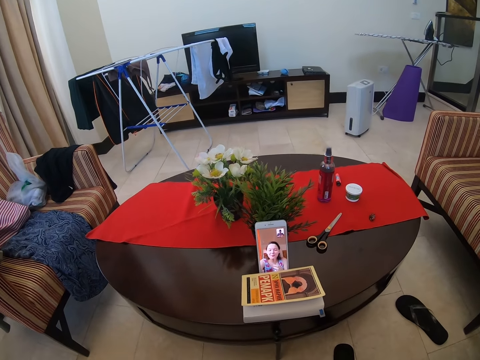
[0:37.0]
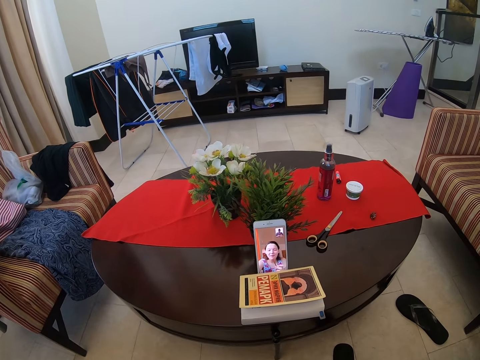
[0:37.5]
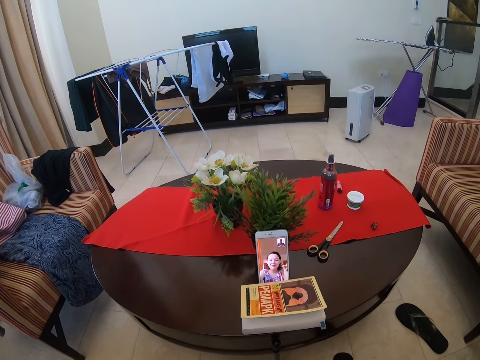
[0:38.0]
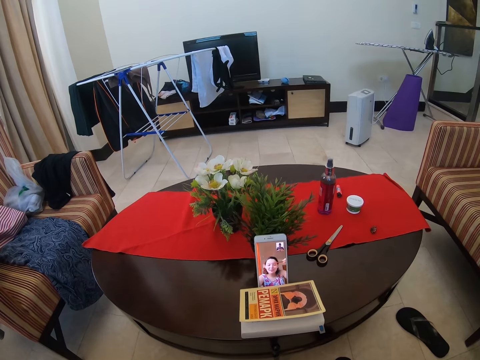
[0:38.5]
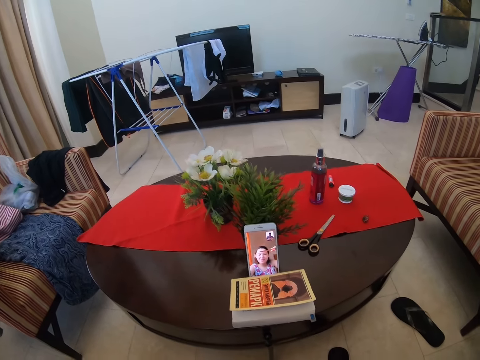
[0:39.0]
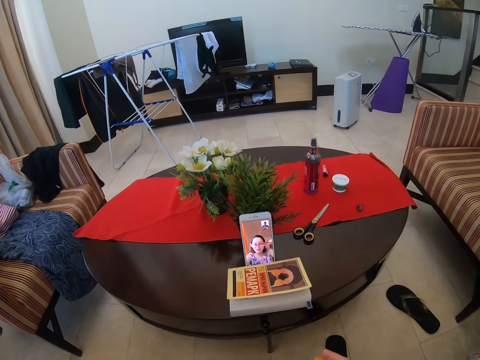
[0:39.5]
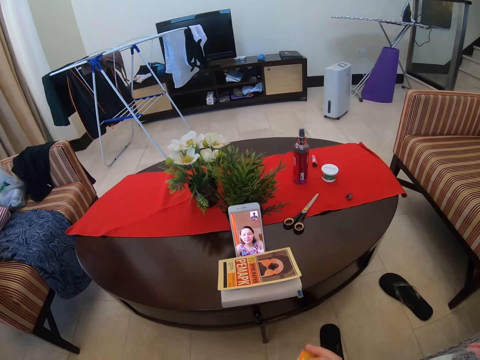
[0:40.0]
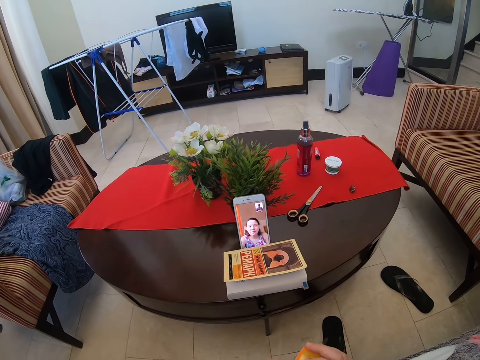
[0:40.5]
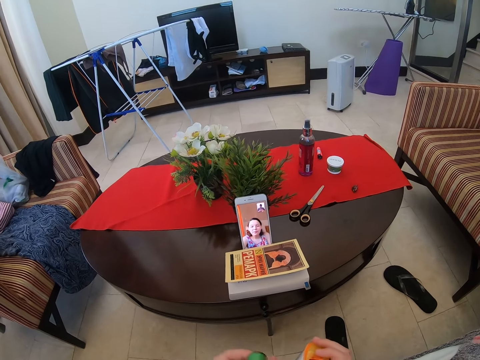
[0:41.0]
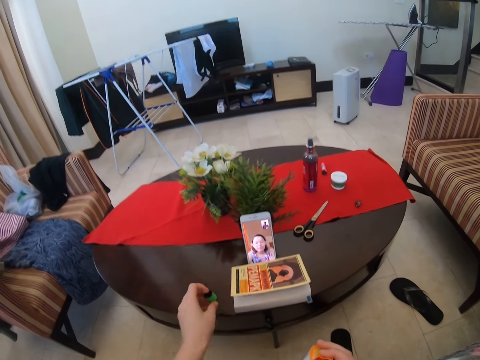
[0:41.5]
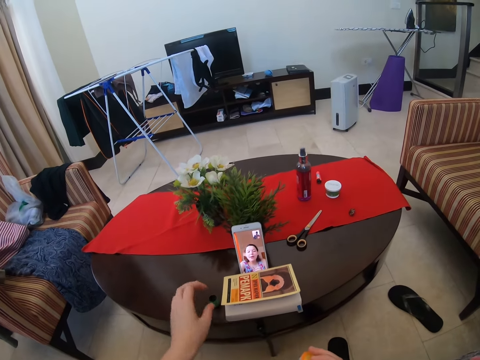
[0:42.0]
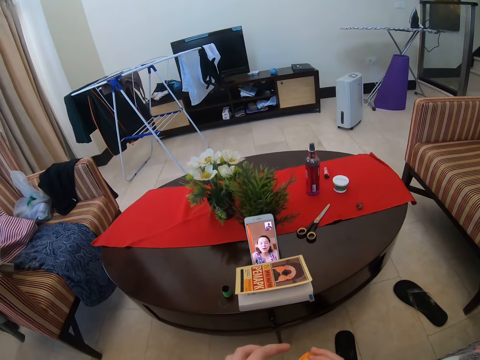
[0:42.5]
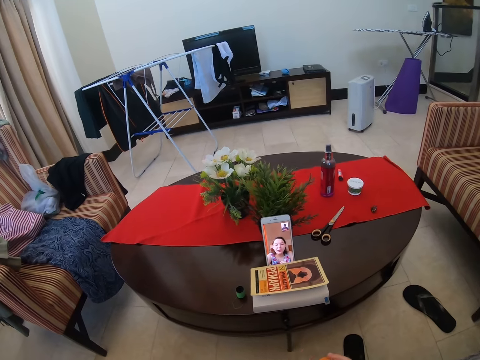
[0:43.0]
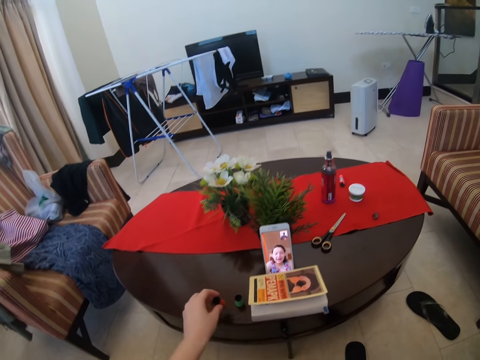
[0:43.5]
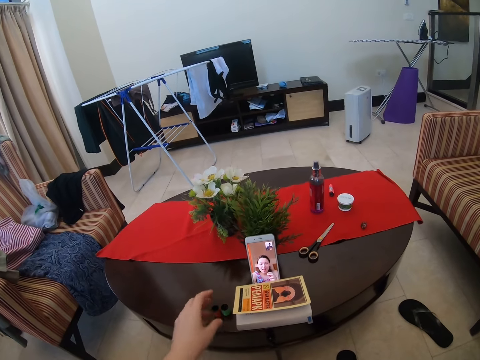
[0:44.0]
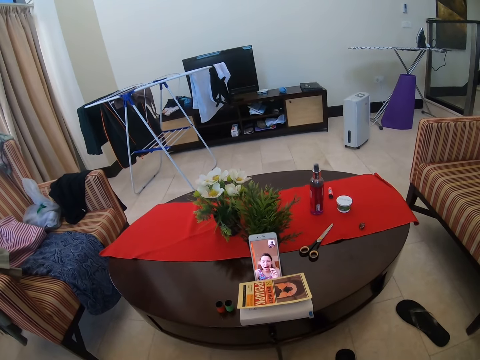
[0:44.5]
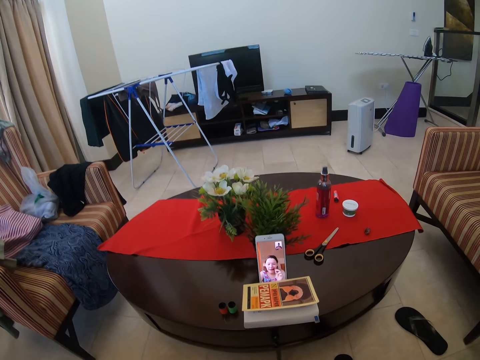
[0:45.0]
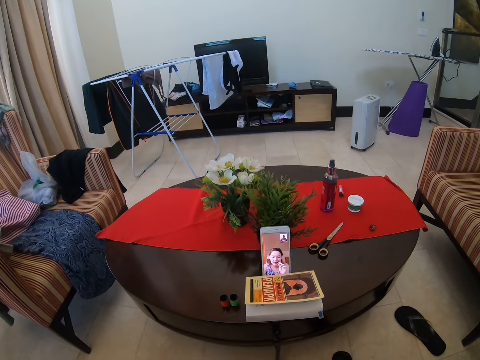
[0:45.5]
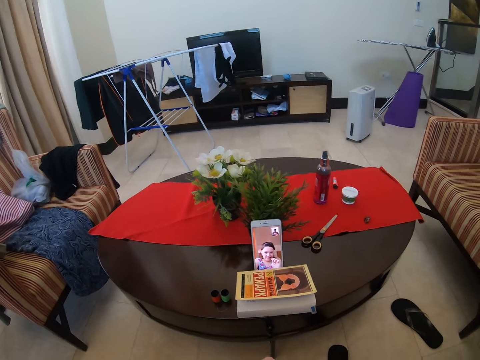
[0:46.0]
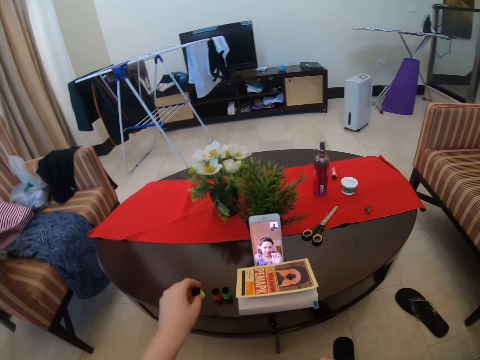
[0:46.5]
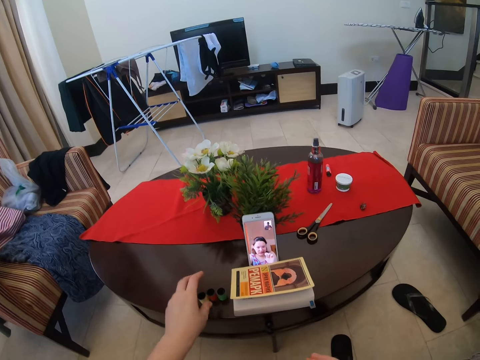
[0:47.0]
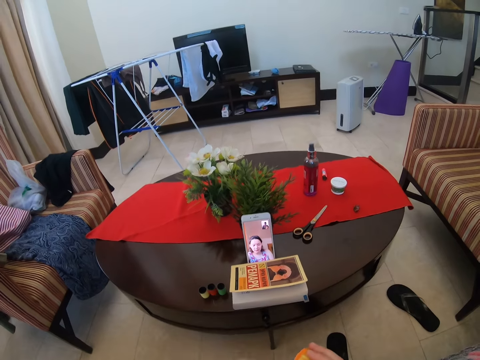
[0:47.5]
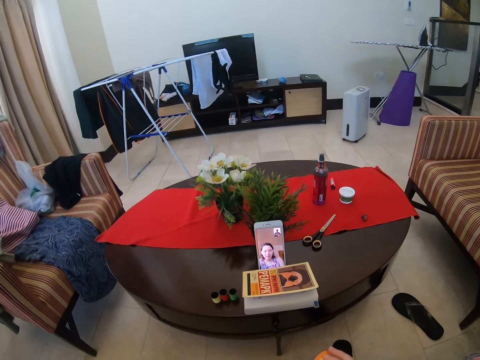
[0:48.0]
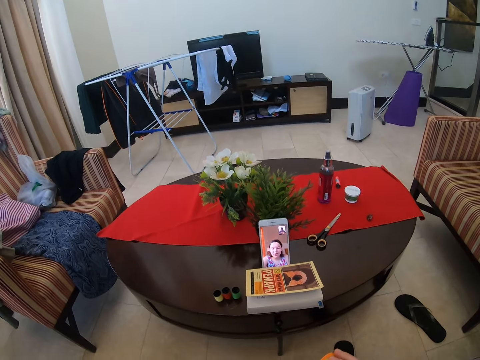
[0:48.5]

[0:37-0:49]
The camera wearer talks to a person via the phone. They put something on the table. They talk to the person via the phone. They put down sewing threads on the table. They talk to the person via the phone. They put something on the table.

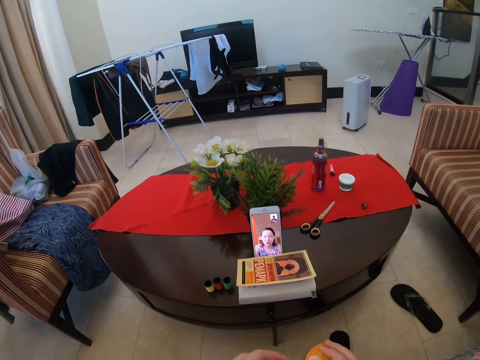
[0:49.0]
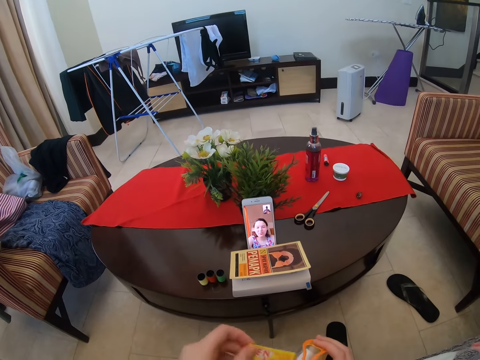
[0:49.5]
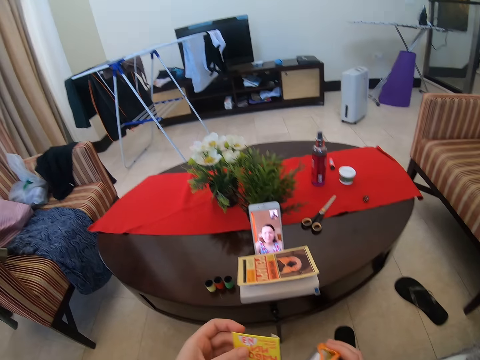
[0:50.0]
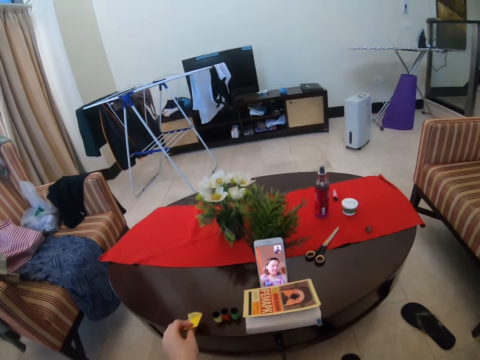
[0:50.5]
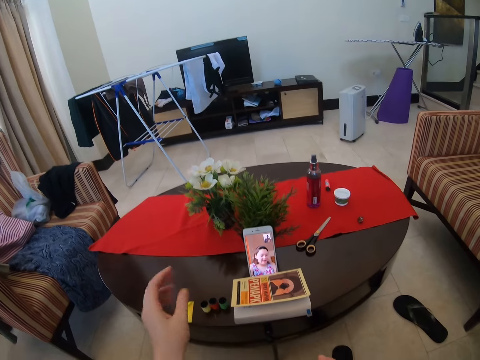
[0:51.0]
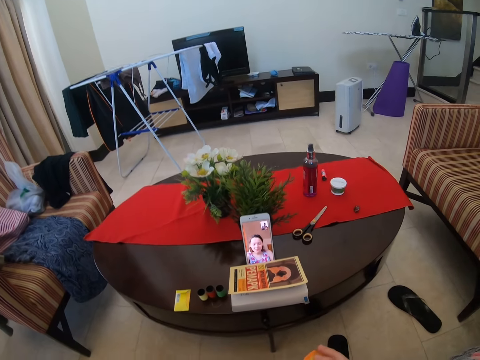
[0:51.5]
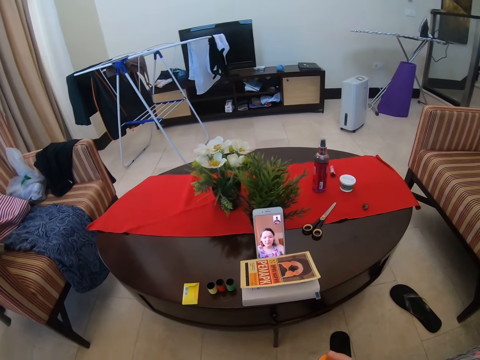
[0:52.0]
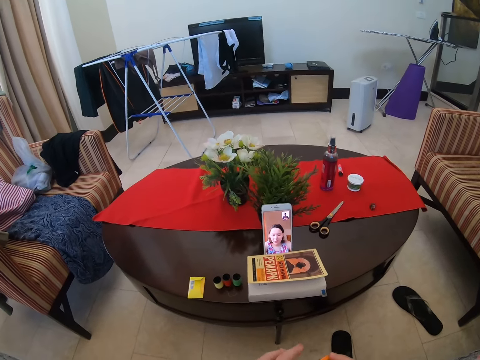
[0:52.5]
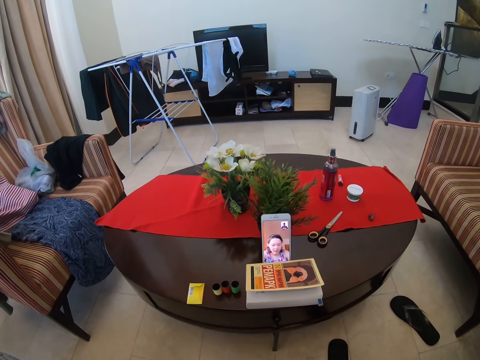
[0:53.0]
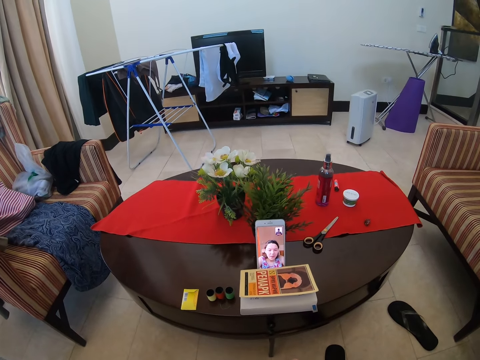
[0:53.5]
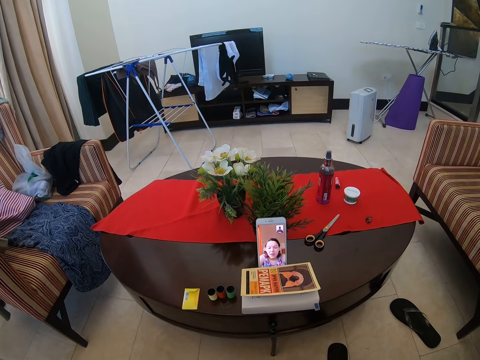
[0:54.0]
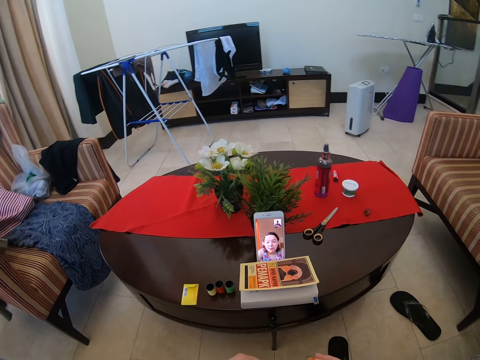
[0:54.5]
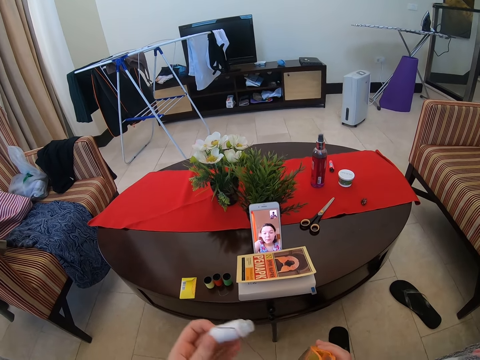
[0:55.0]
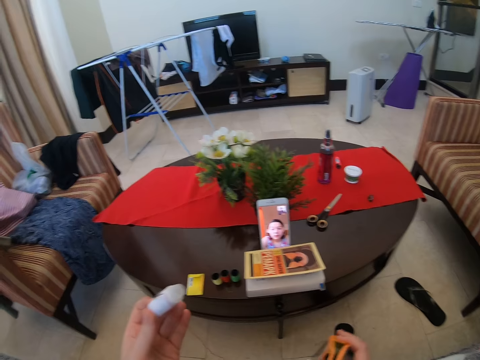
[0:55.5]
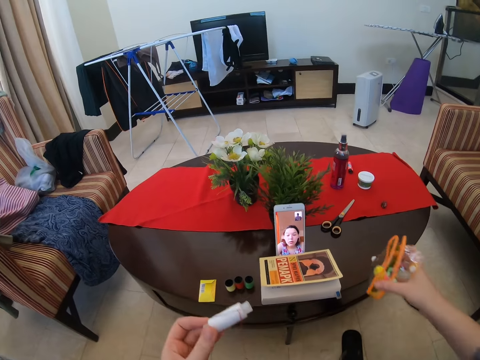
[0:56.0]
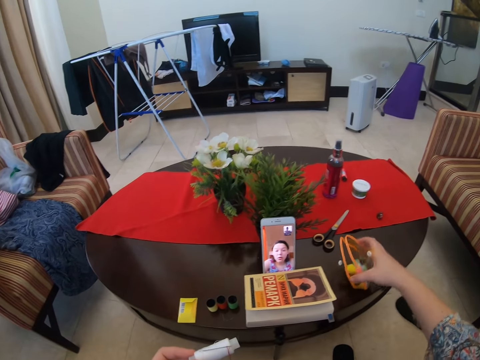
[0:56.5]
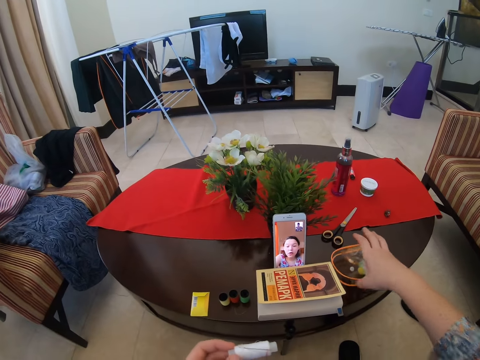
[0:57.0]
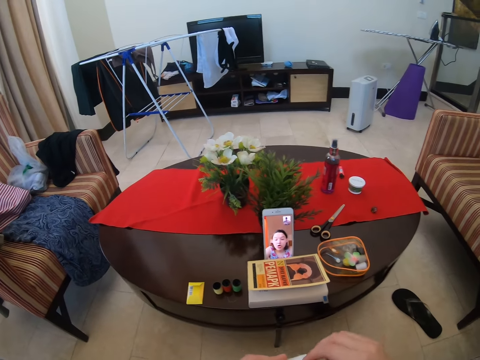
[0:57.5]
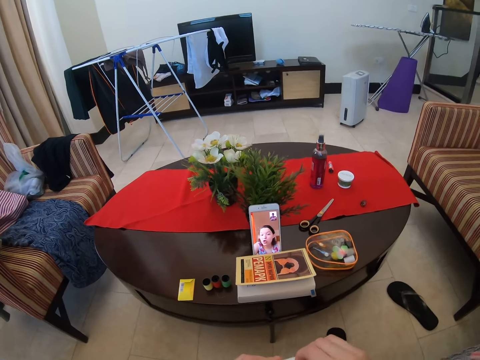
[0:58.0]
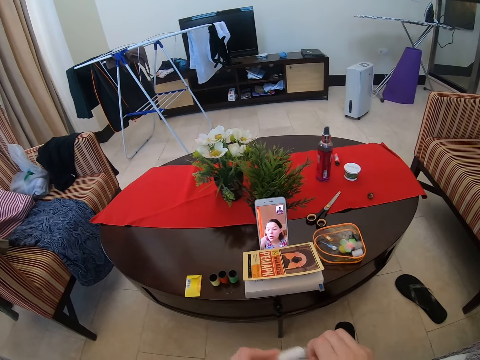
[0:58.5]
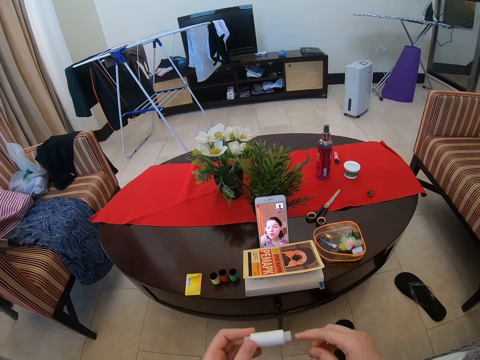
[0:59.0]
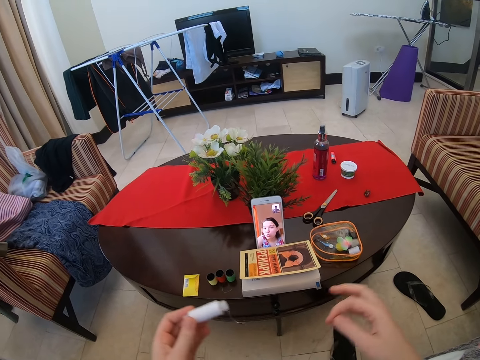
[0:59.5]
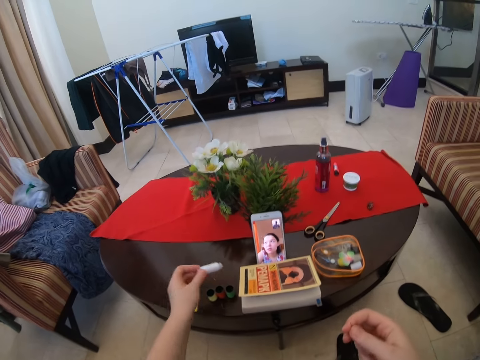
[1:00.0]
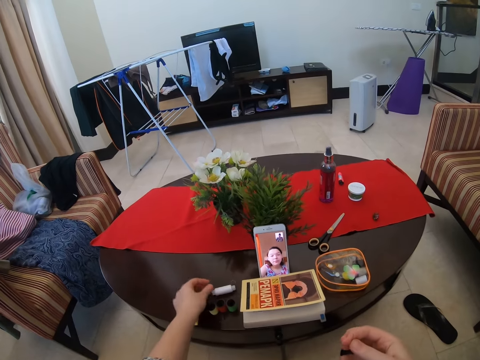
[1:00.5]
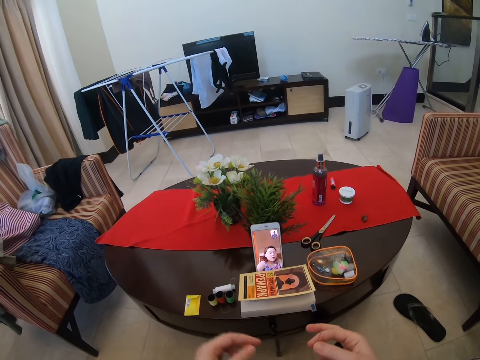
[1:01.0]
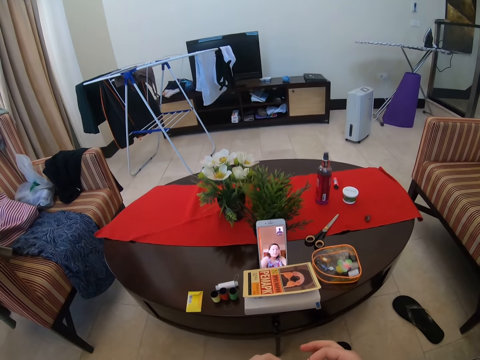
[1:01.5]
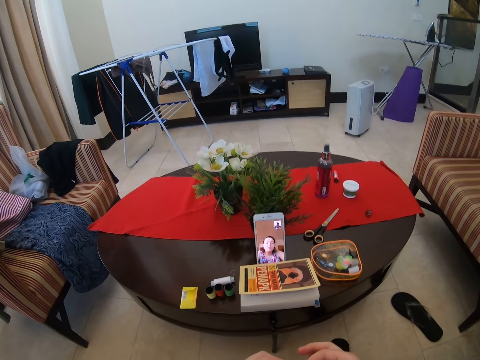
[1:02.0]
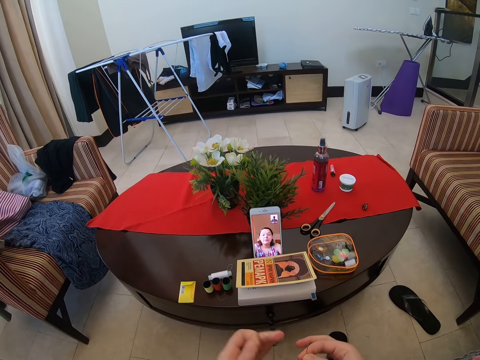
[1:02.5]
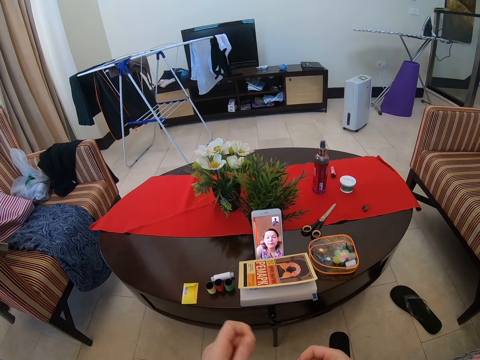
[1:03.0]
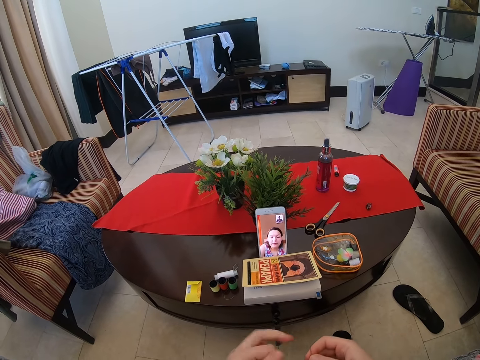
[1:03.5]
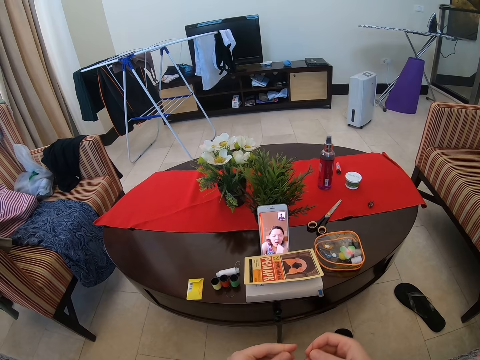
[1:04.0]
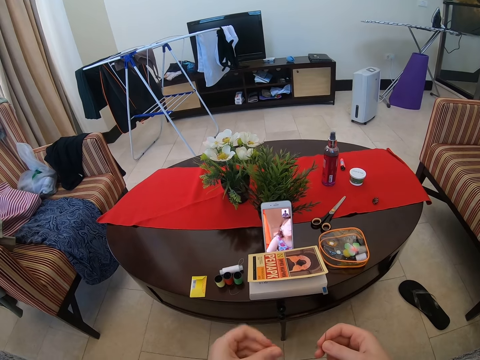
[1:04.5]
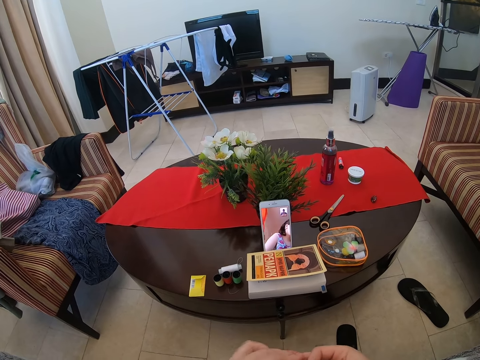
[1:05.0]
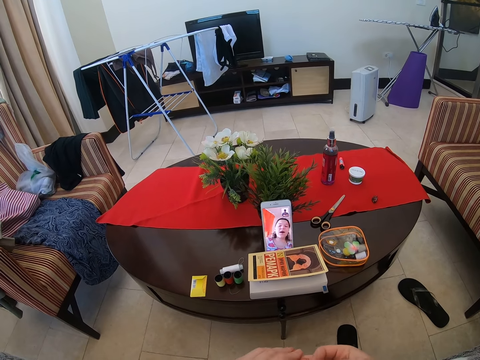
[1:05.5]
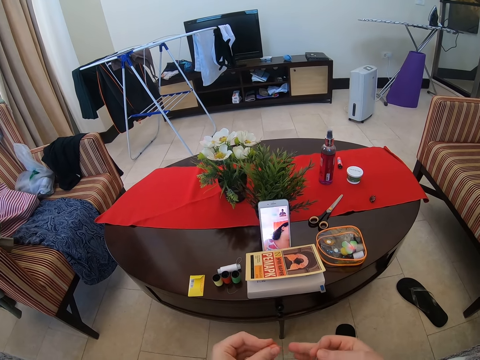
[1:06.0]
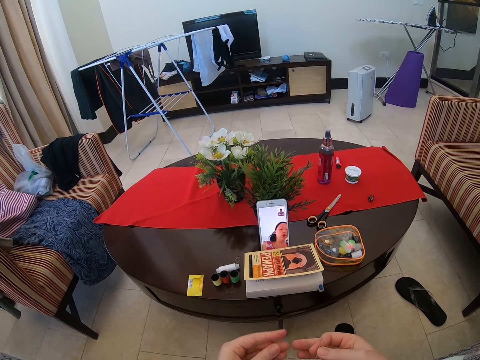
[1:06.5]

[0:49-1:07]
The camera wearer talks to a person via the phone. They put down a piece of paper on the table. They talk to the person via the phone. They put down a bag on the table. They talk to the person via the phone. They put the yarn on the table. They talk to the person via the phone.
